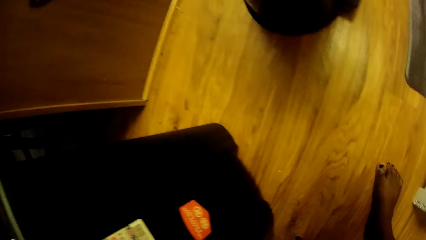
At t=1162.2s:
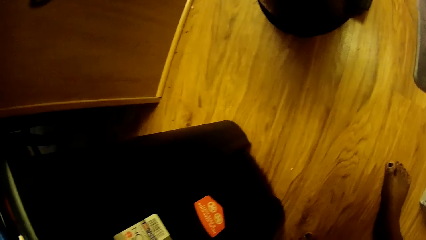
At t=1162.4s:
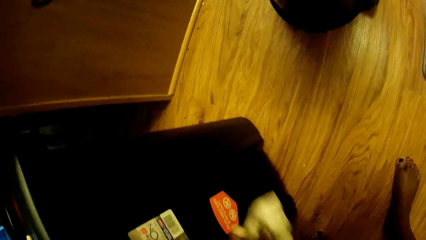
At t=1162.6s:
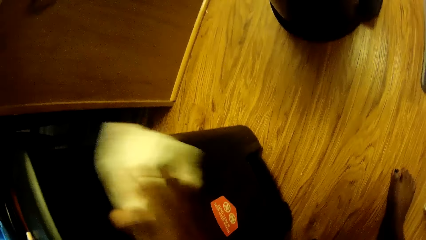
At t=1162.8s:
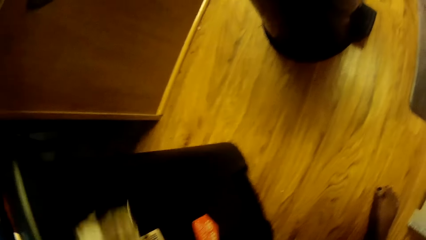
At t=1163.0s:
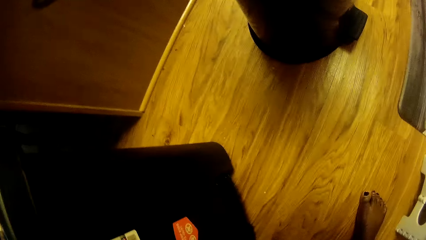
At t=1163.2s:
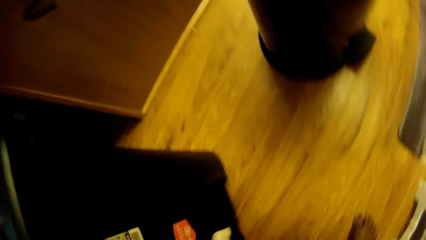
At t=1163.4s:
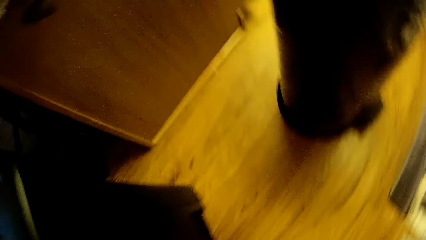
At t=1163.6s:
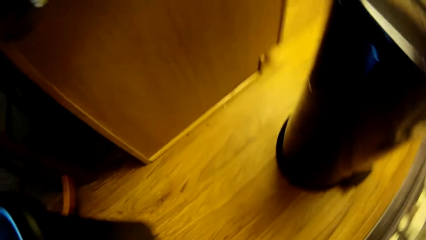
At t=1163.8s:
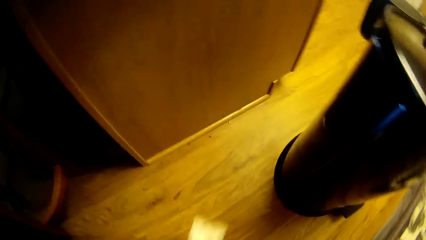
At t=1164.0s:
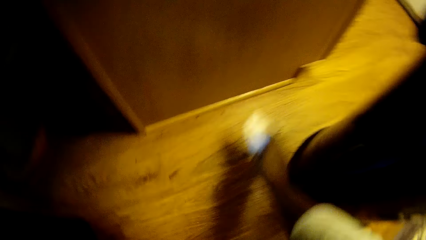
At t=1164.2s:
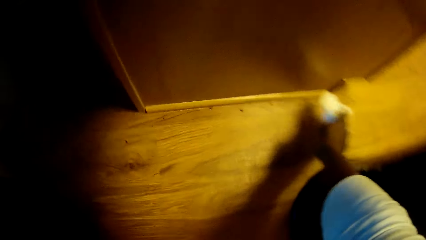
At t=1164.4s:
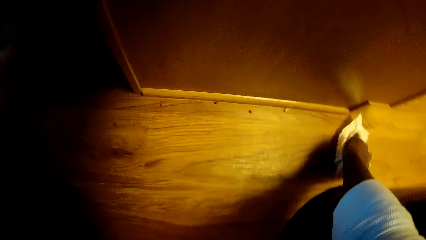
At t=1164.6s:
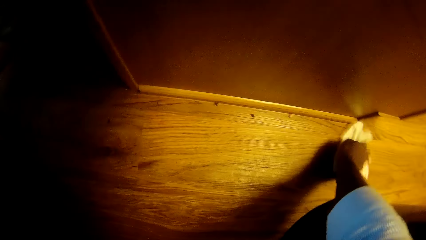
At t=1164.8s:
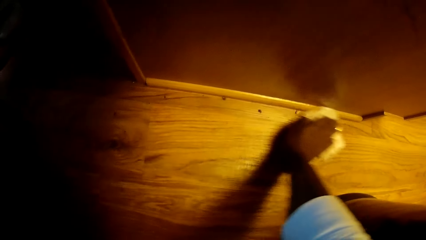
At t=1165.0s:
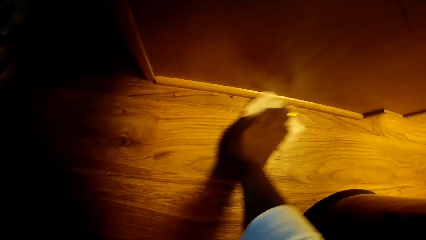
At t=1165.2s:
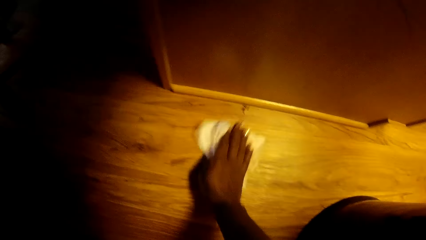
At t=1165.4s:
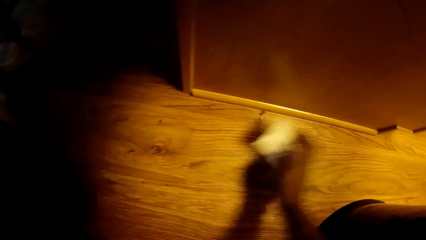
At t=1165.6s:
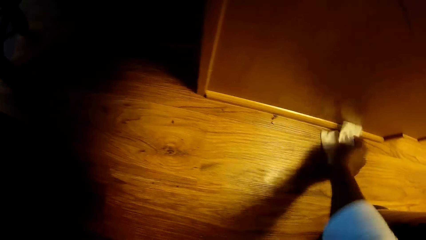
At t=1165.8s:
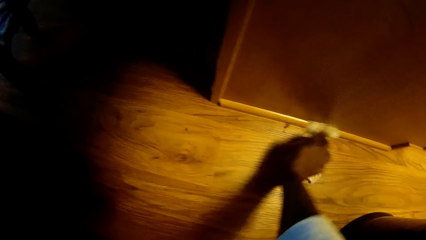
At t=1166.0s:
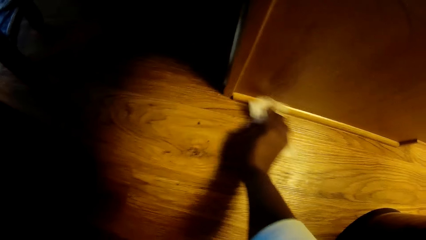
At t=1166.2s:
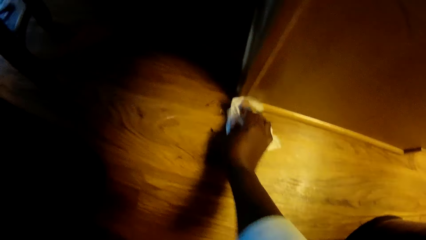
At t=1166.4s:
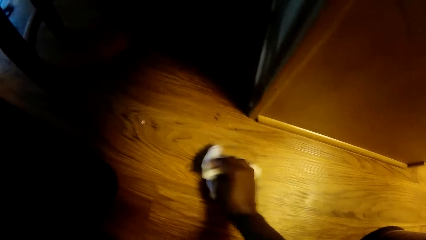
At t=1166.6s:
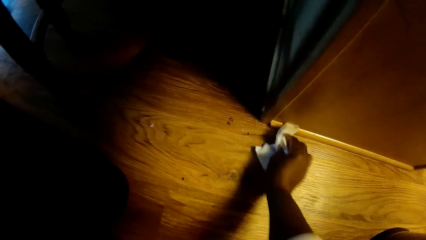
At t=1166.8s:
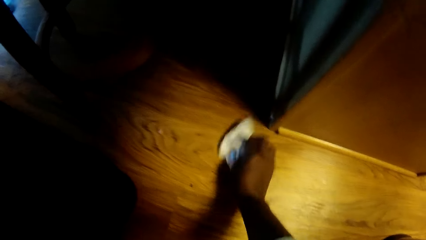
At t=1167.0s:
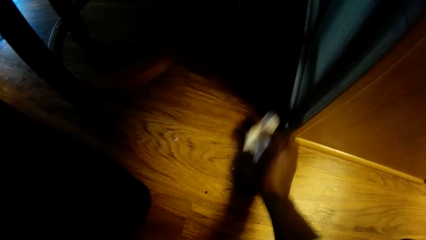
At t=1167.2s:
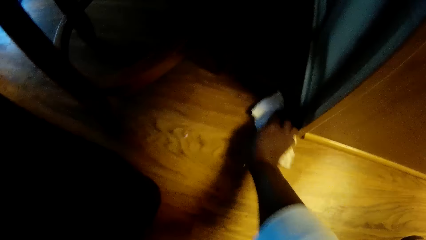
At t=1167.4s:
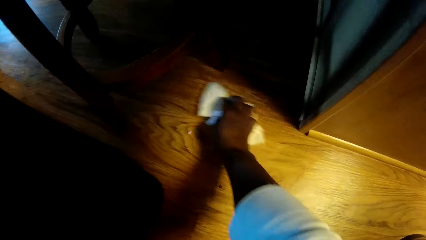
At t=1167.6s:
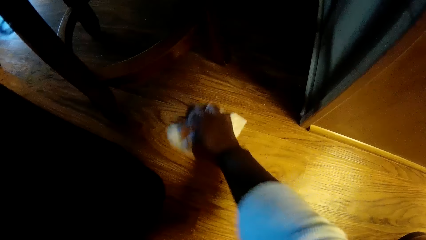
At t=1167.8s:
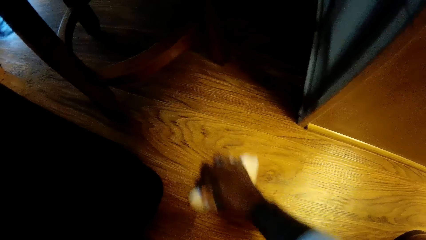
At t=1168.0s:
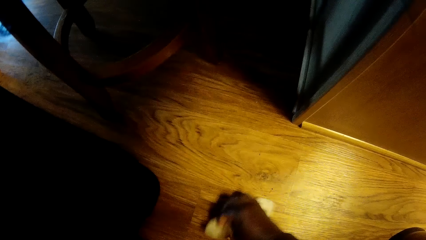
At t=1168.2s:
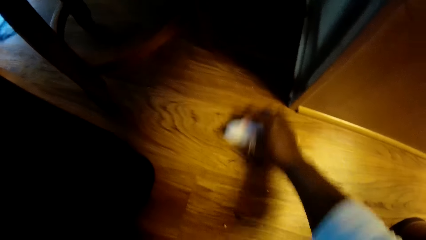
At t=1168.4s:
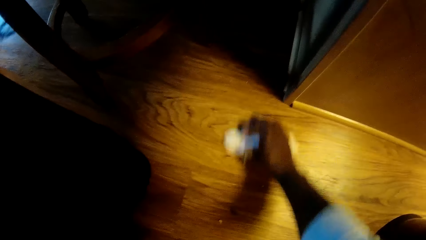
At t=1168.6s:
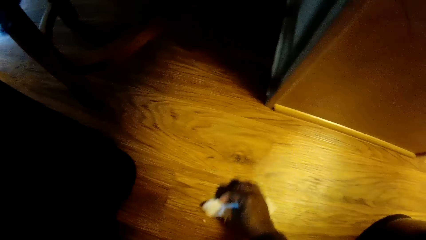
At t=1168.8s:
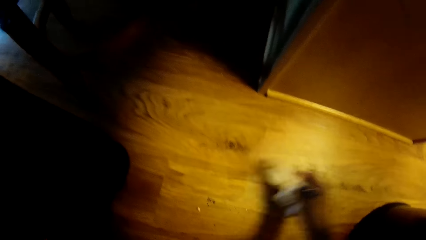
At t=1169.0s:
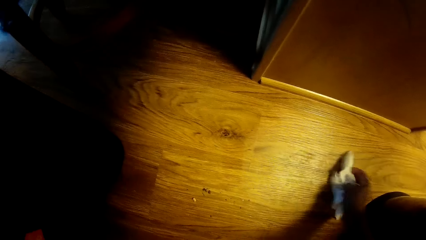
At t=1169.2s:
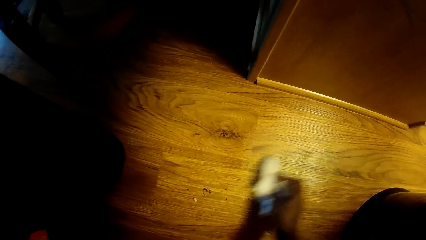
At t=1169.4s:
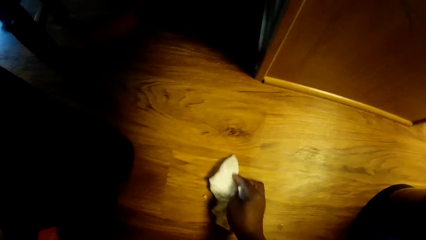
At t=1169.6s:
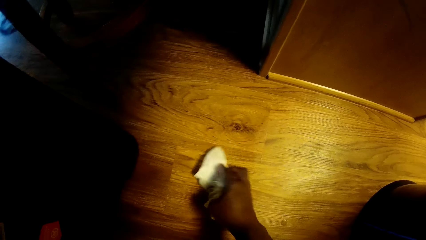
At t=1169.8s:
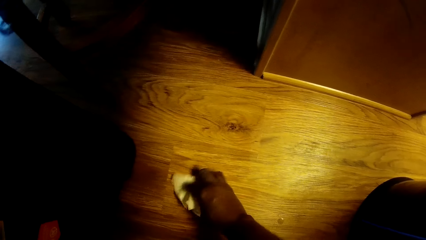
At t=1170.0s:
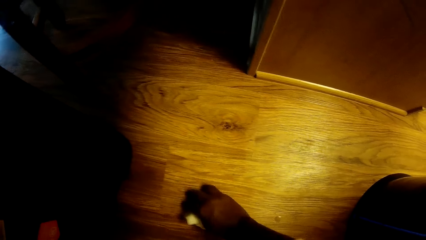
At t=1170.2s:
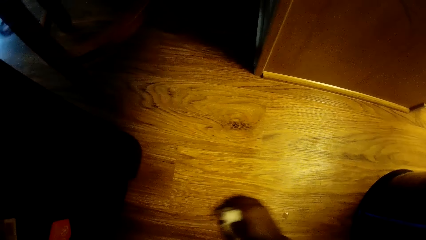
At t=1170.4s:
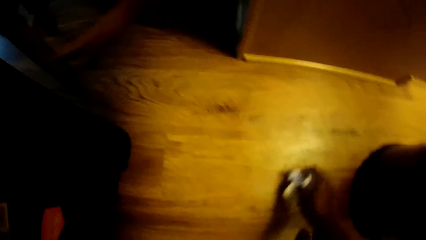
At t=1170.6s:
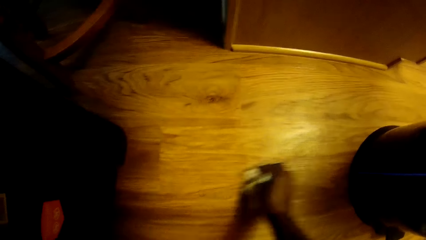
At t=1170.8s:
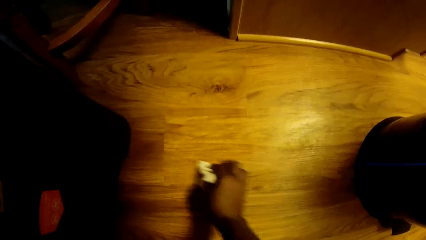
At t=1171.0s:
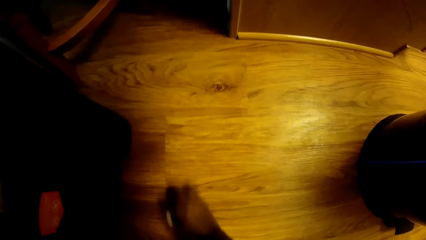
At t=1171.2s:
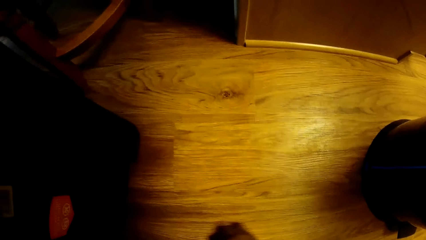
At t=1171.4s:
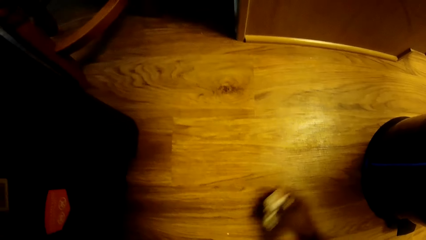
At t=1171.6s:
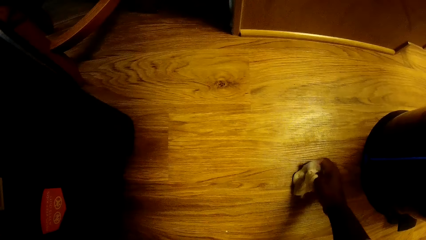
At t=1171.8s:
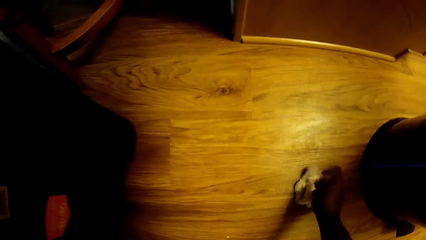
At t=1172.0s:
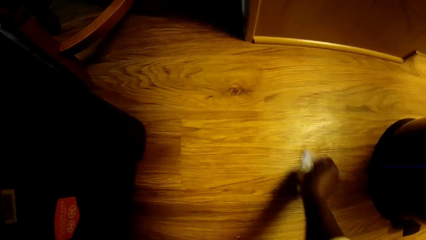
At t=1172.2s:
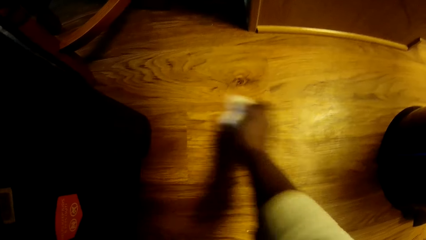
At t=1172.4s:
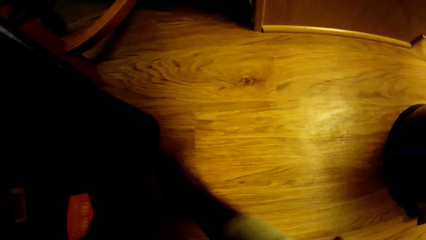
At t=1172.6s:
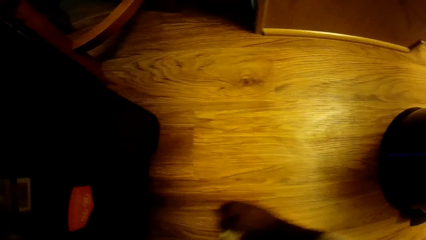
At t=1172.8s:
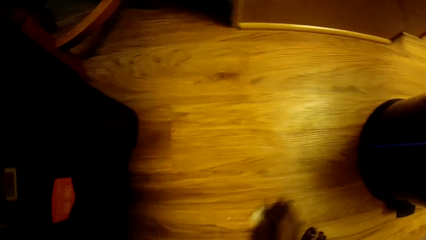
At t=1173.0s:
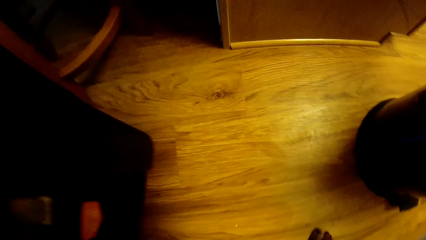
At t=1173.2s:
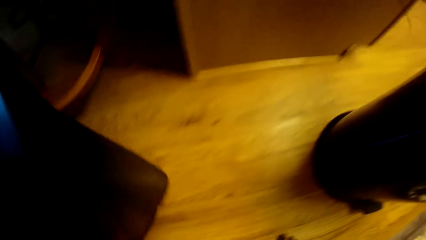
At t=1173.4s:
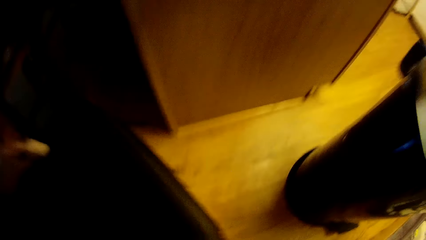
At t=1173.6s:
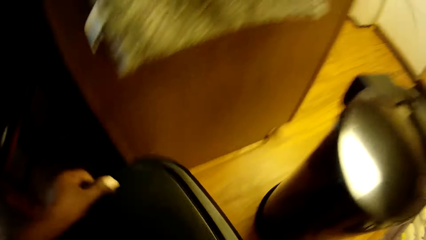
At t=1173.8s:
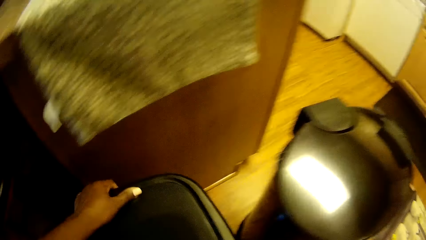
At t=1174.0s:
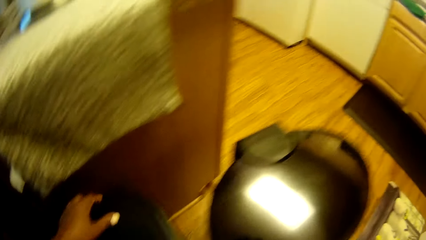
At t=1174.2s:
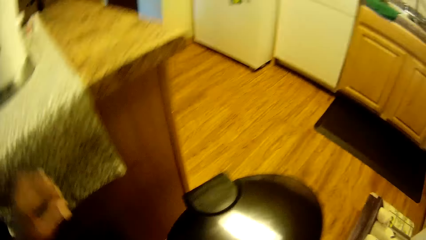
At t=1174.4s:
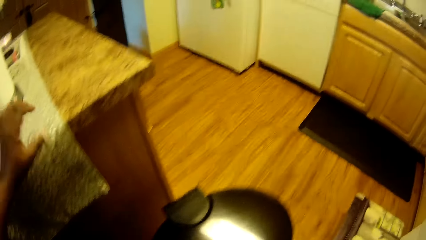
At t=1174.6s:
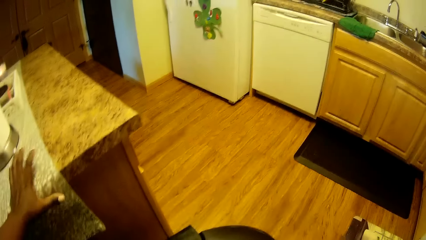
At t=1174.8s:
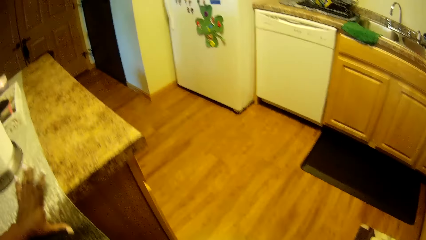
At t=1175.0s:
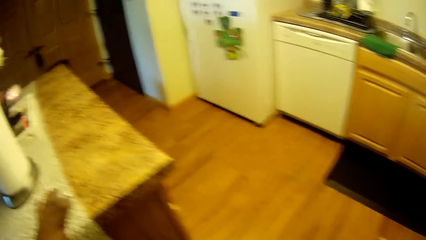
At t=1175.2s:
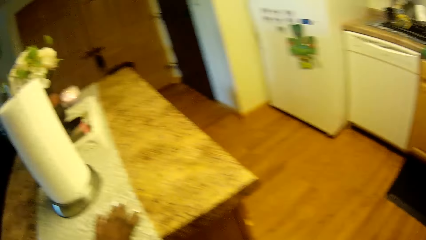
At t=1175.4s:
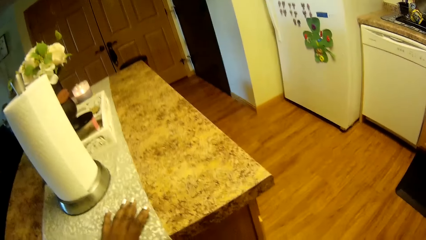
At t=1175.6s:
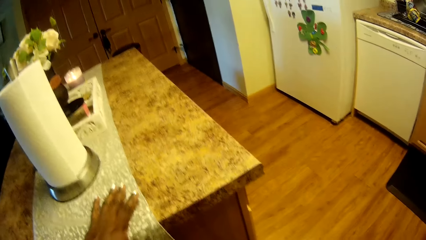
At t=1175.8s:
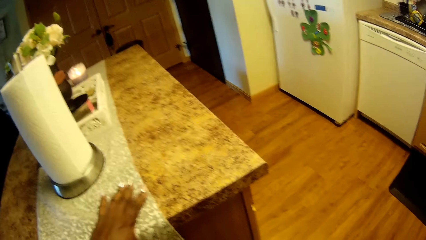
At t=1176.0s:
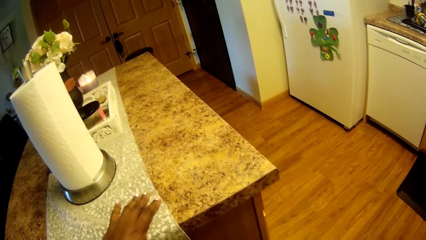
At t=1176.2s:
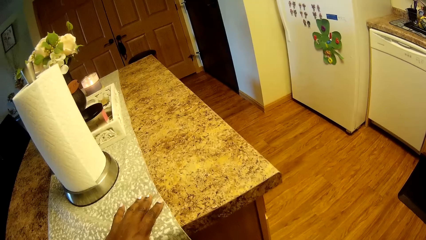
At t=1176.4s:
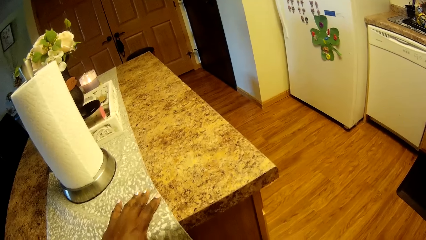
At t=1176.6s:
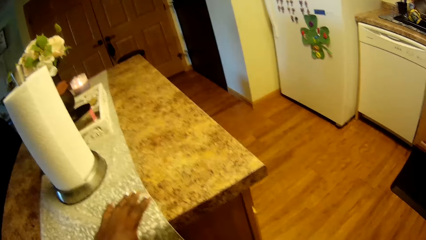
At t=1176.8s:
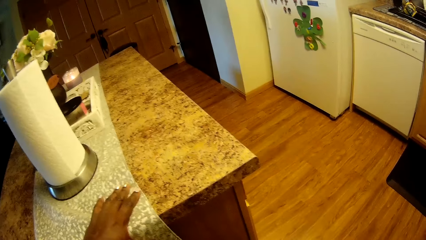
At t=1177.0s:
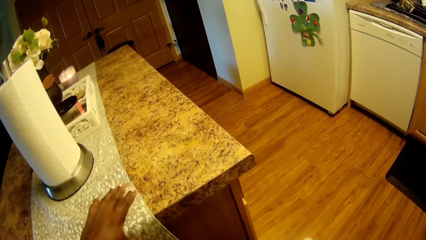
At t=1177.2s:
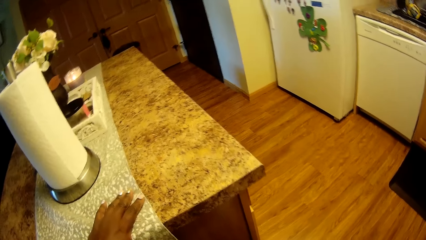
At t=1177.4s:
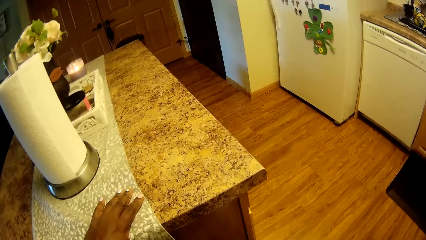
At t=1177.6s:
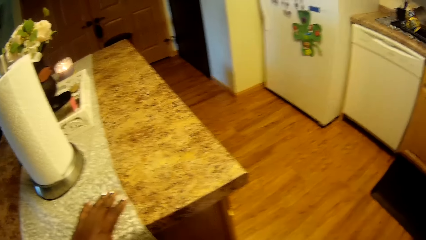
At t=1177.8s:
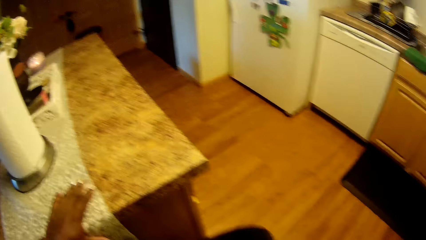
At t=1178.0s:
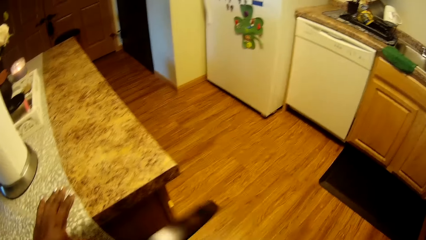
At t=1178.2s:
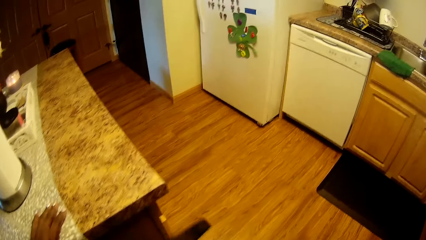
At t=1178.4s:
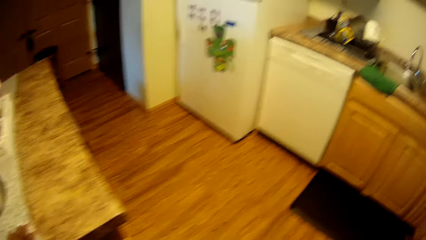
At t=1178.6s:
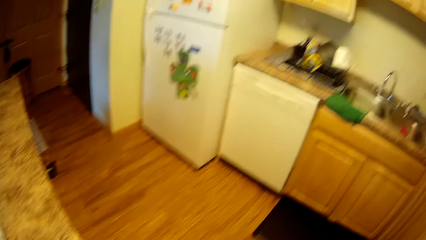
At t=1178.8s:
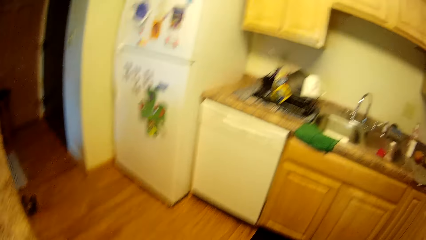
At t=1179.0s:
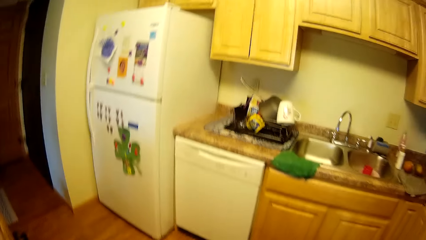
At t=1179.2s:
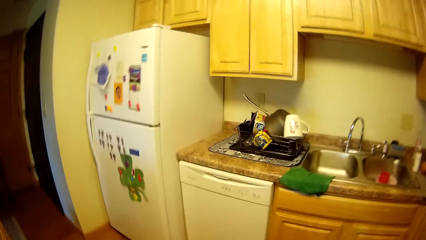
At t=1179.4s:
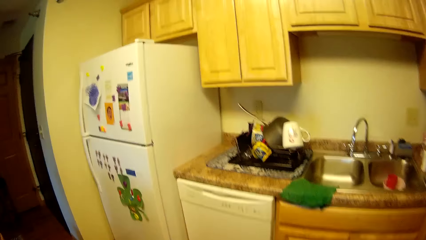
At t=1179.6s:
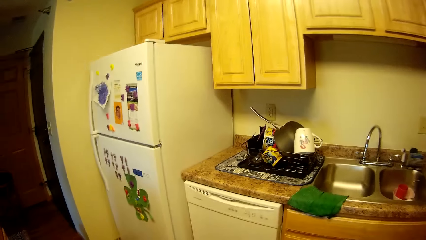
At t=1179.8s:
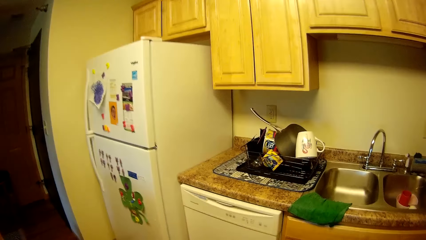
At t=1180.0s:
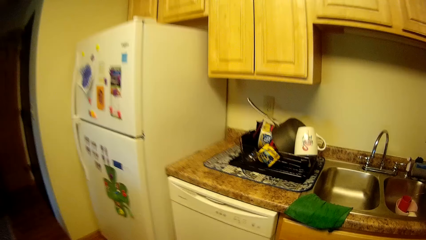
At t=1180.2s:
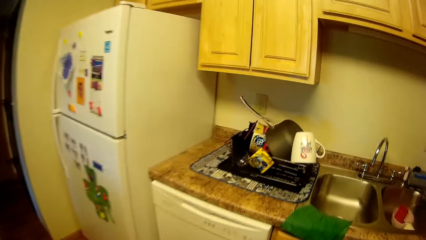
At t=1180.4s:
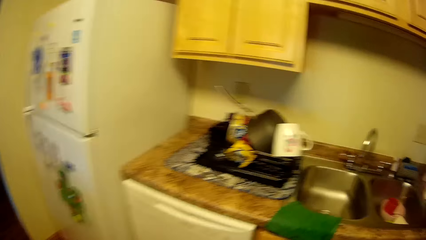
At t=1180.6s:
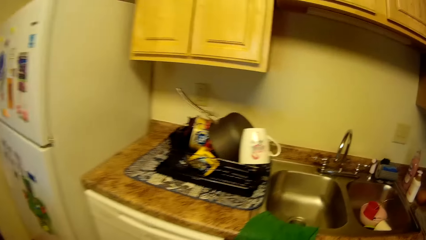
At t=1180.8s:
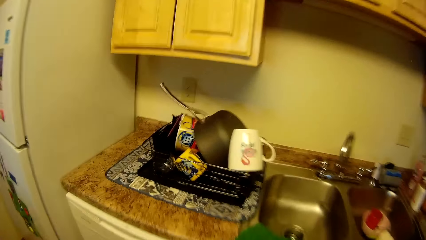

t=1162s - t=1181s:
The camera wearer moves the waste bin with her left hand. She wipes the floor. She gathers dirt on the floor with the paper towel in her right hand. She packs the dirt on the floor with the paper towel in her right hand. She moves the waste bin on the floor with her left hand. She places her left hand on the kitchen counter. She walks around the house.
